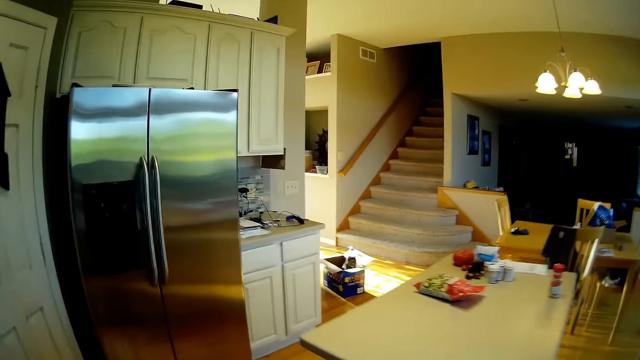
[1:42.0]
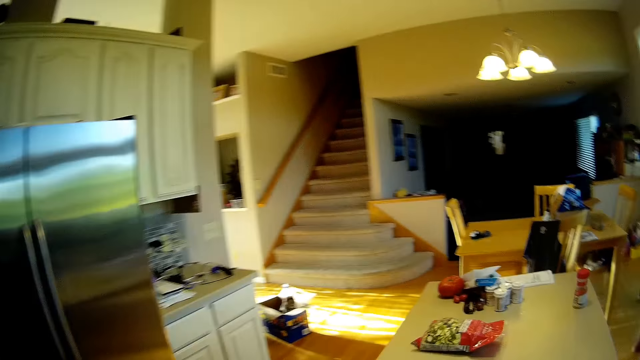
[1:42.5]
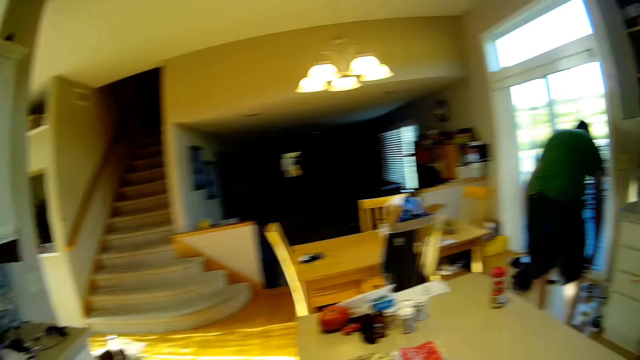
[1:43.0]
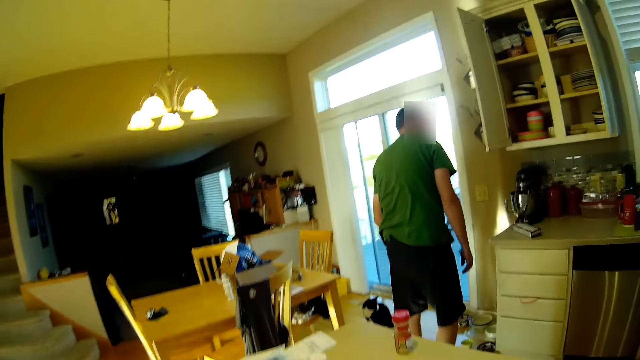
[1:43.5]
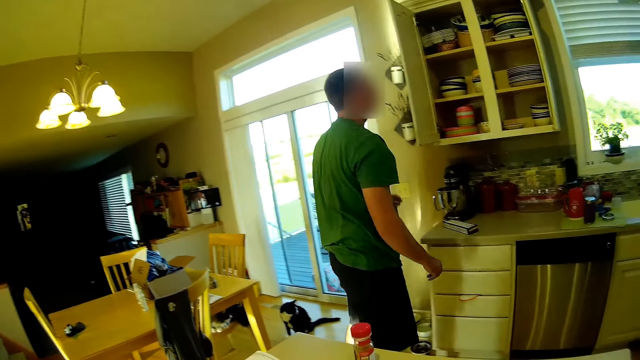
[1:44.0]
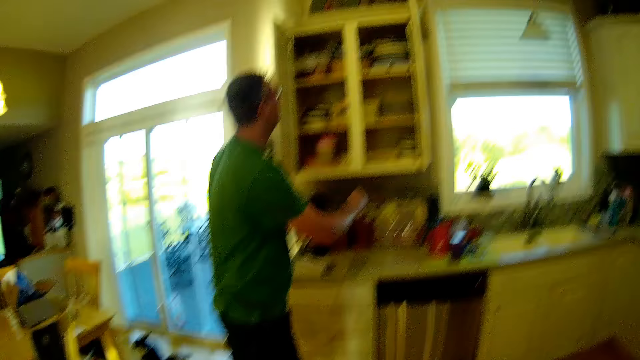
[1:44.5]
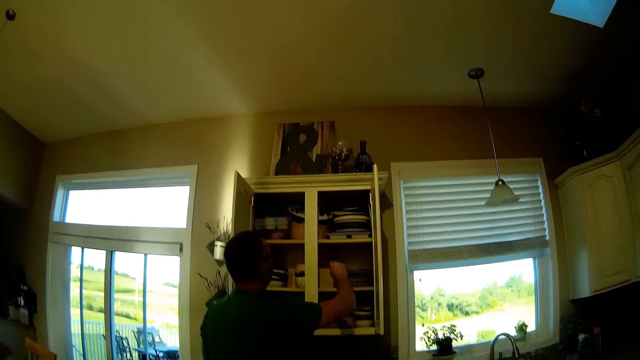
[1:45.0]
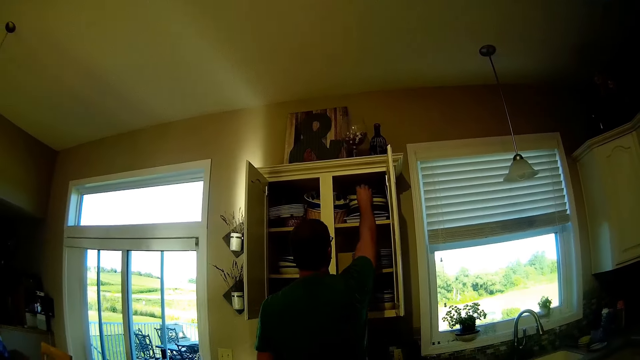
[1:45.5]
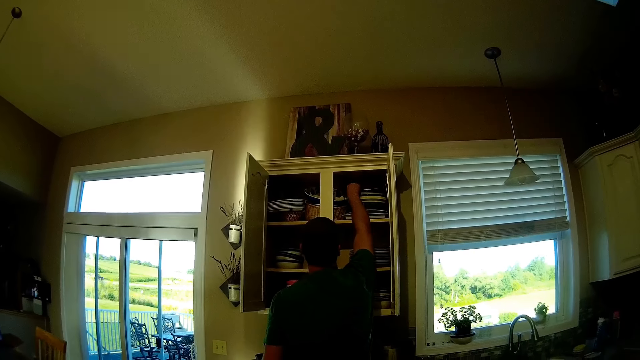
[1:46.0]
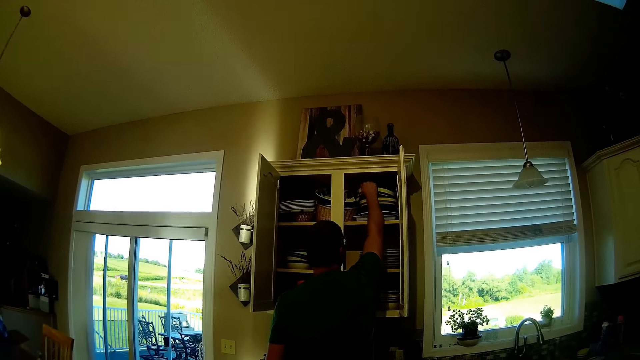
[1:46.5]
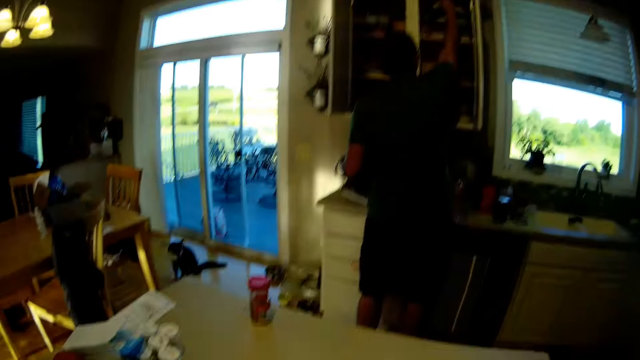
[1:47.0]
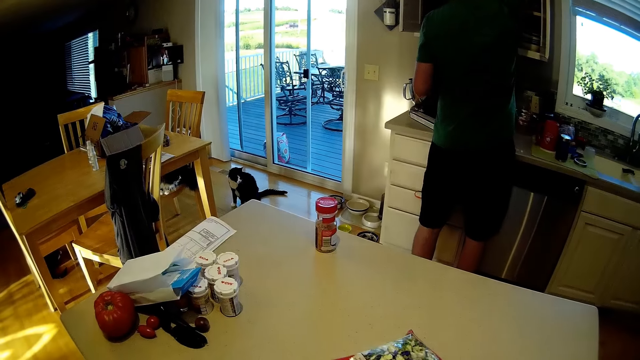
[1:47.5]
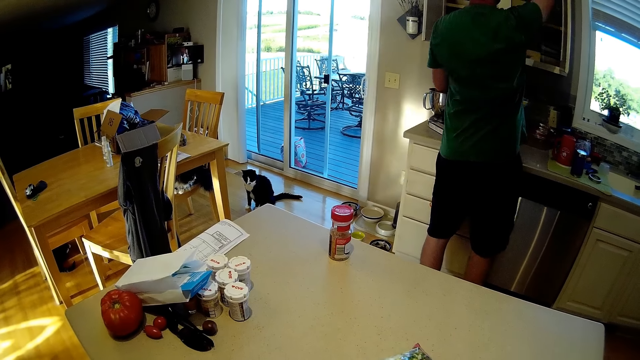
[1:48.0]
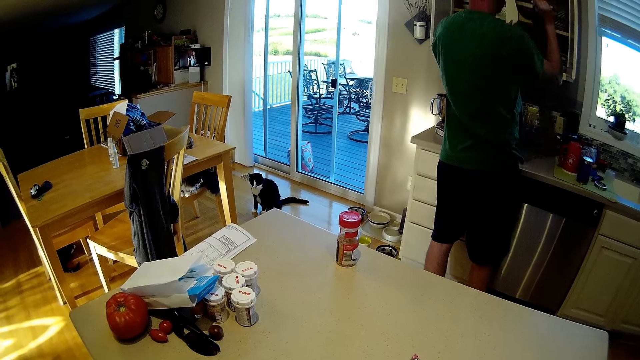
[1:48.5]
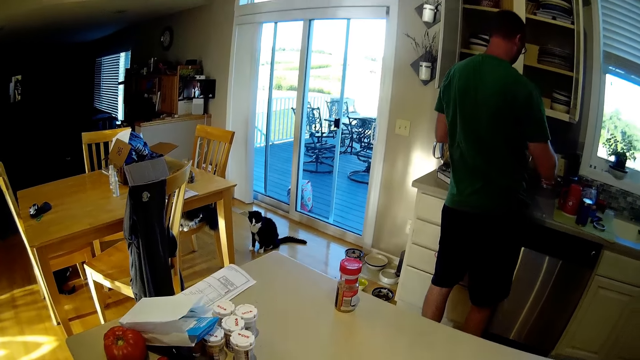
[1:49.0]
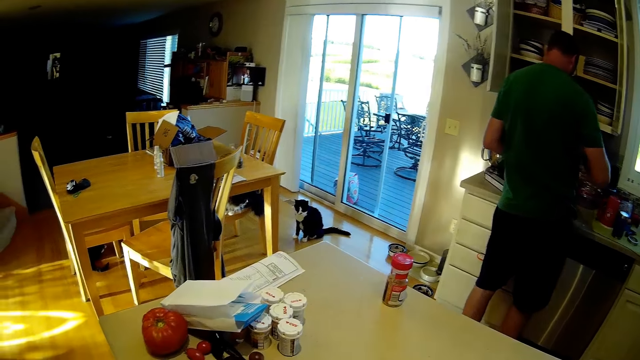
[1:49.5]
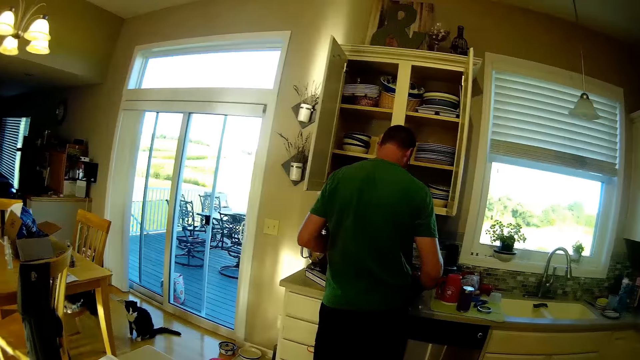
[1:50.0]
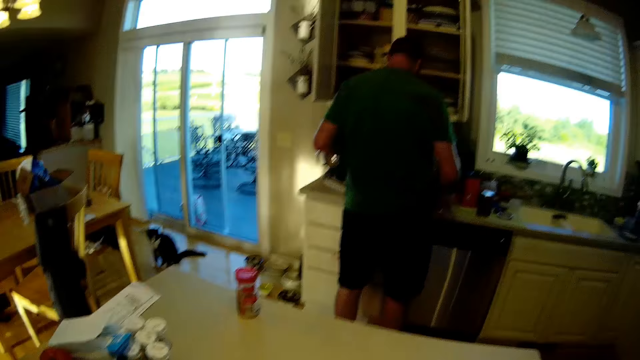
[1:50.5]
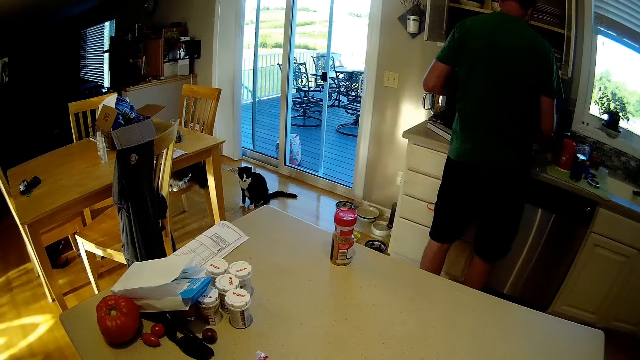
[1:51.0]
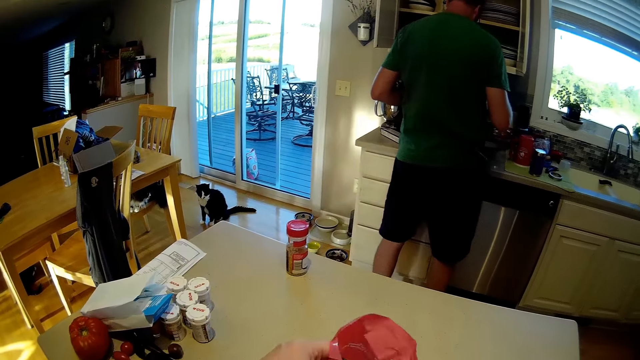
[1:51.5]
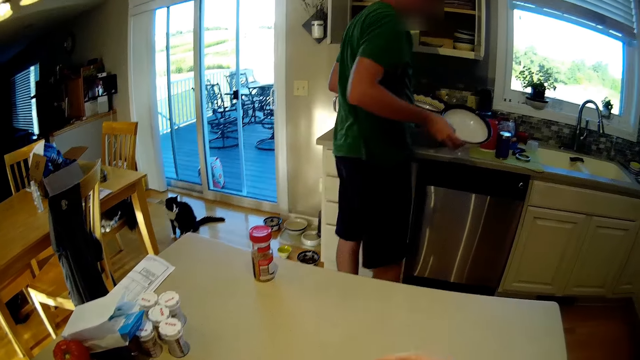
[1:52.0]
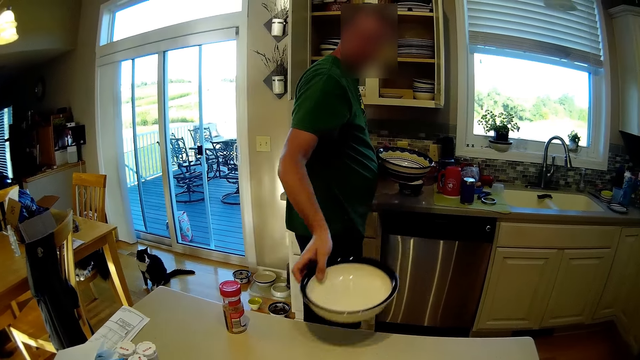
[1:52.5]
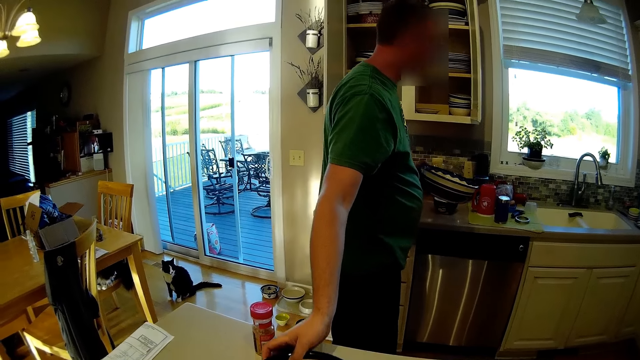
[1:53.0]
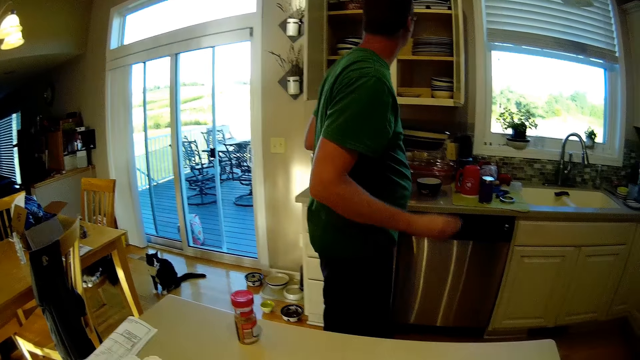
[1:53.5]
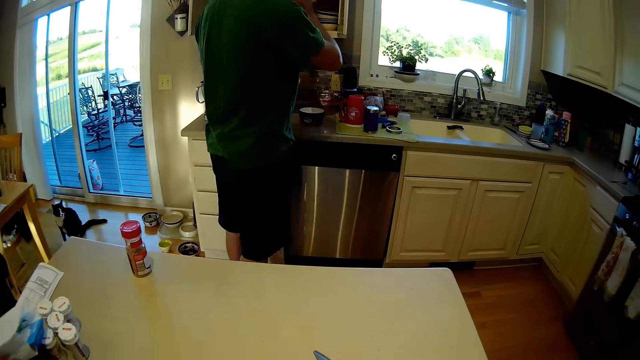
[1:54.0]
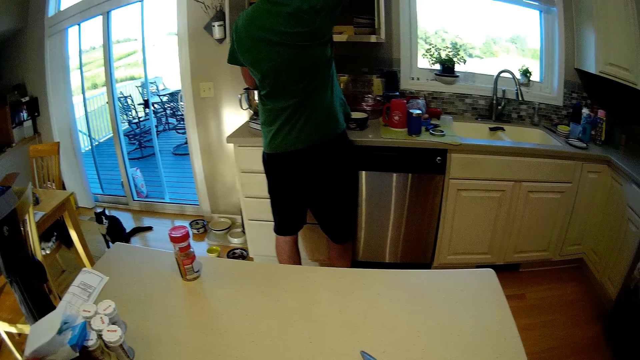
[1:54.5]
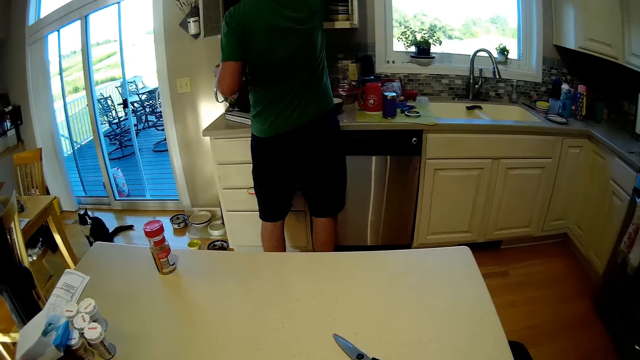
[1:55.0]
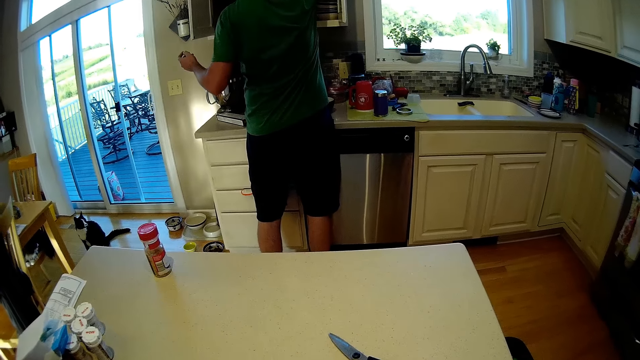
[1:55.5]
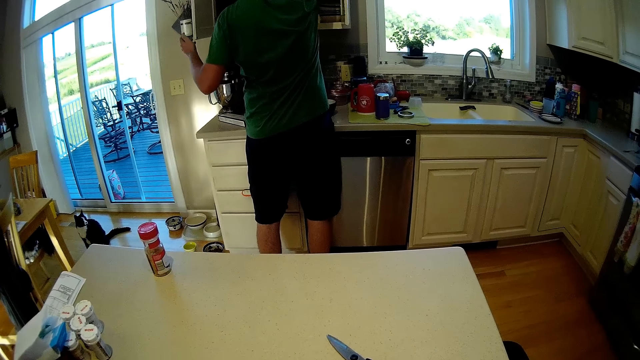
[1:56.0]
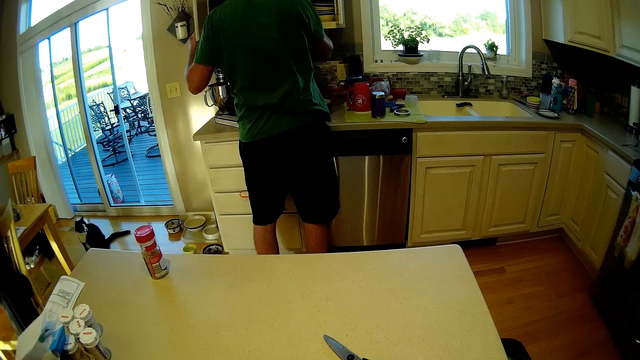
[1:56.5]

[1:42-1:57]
A man picks bowls in the cabinet. The man searches in the cabinet. The man puts bowls on top of the sink. The camera wearer opens a packet of apple cheddar. The man carries plates. The man puts a bowl on the table. The camera wearer puts a plate on the table. The man puts bowls in the cabinet. The camera wearer searches in the cabinet.

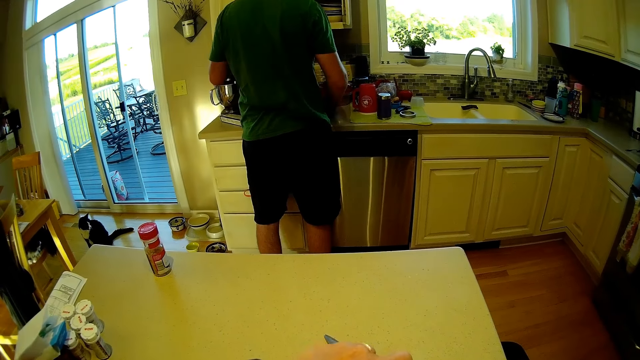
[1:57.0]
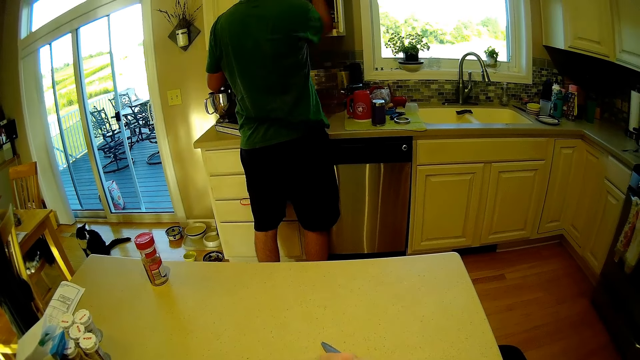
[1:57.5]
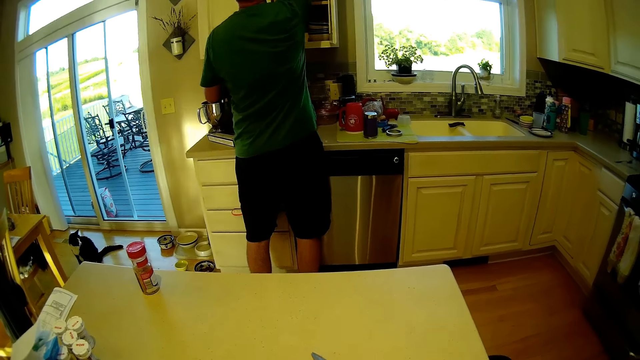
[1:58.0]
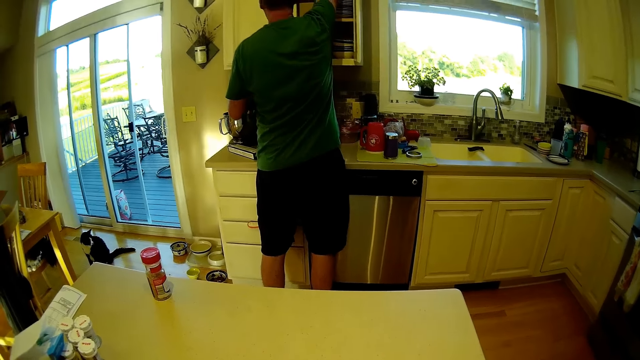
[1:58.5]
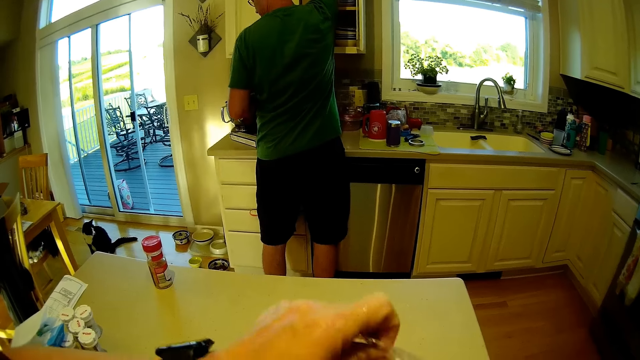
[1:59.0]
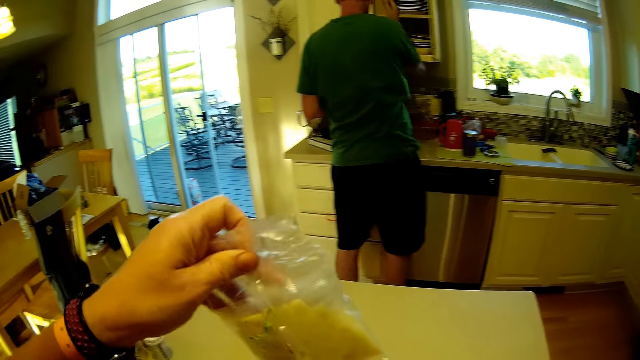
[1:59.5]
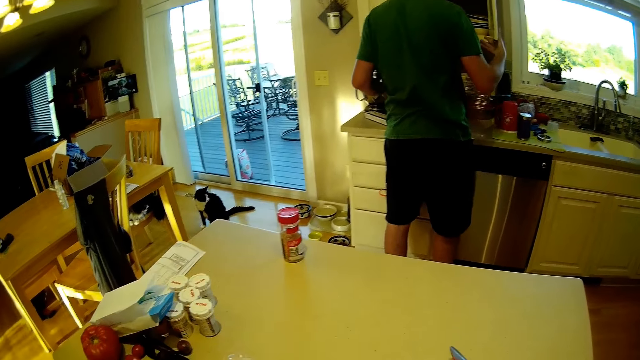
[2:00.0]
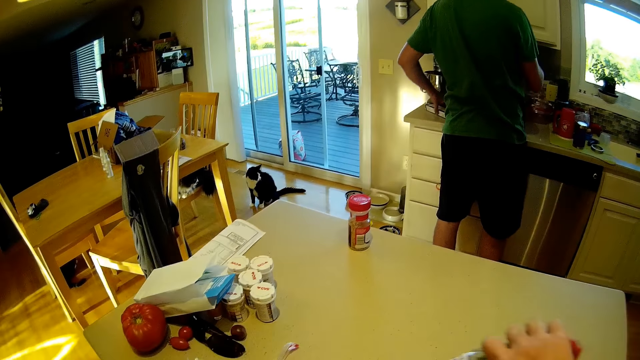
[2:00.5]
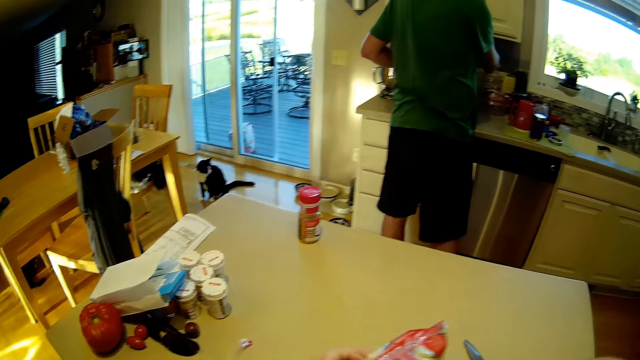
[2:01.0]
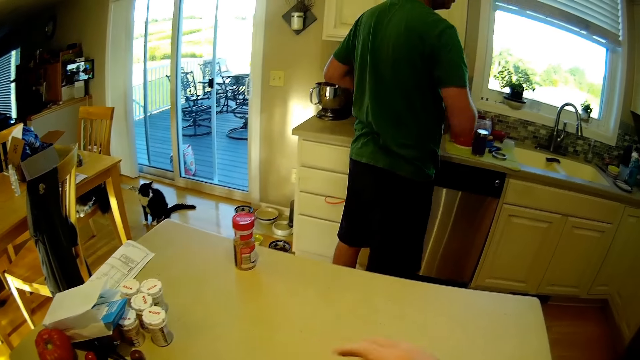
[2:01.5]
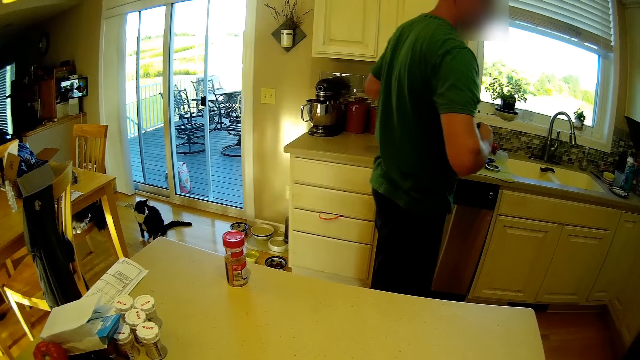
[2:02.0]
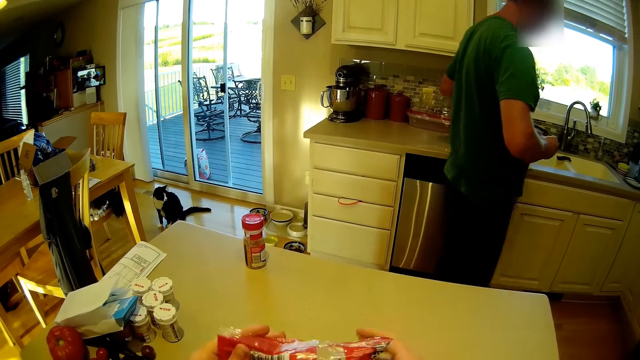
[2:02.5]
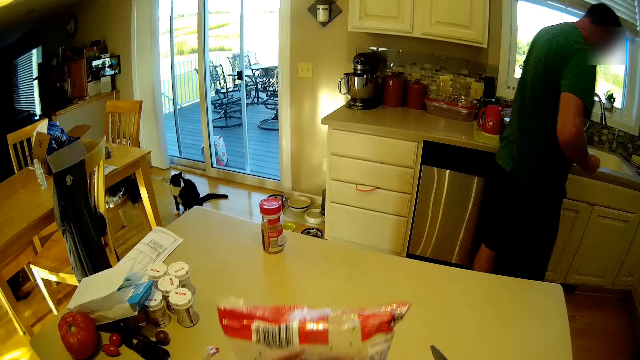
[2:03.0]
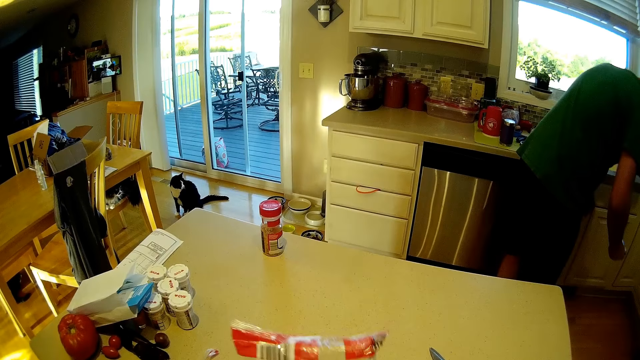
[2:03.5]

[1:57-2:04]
A person closes the cabinet. The person aligns bowls in the cabinet. The camera wearer shakes a paper. They hold a packet. They put the paper on the table. They pick up the packet of apple cheddar. They put the apple cheddars from the packets in a bowl.
